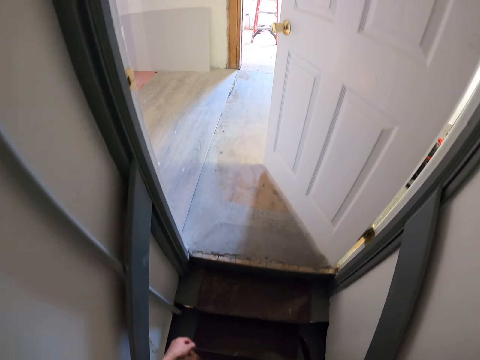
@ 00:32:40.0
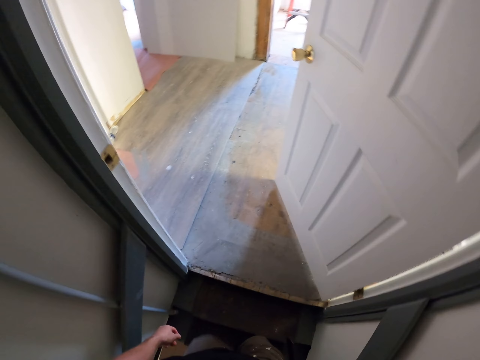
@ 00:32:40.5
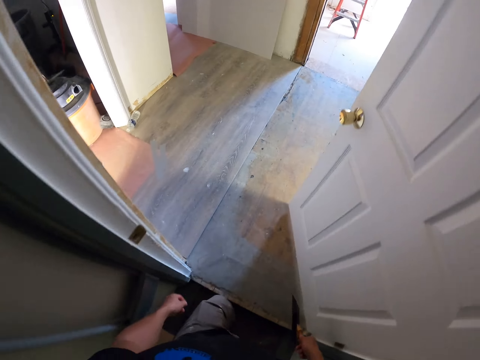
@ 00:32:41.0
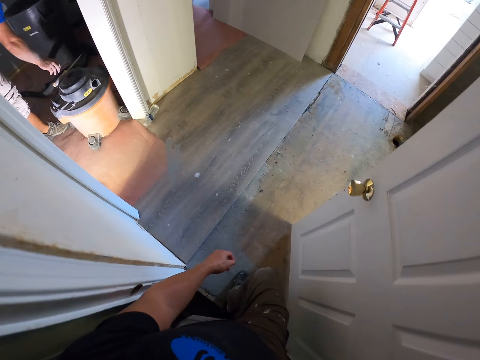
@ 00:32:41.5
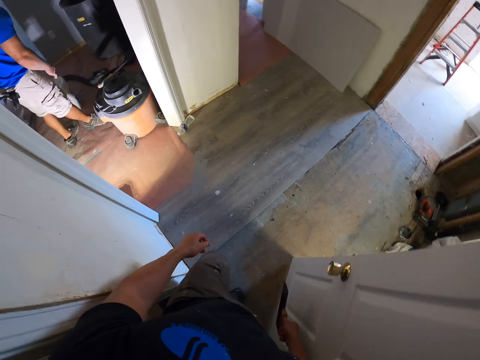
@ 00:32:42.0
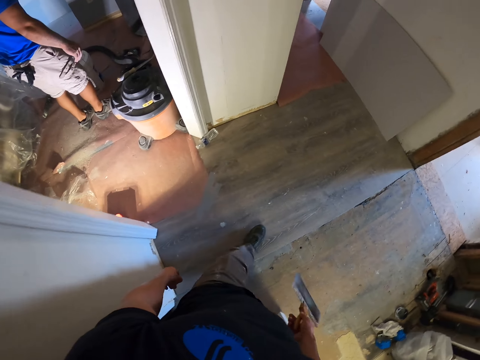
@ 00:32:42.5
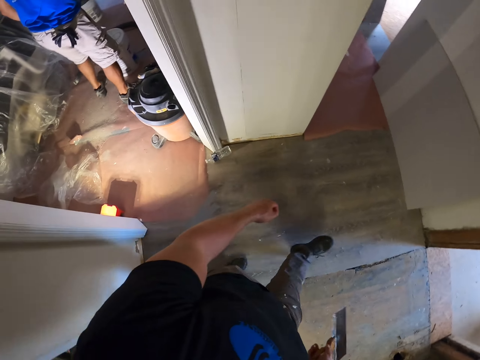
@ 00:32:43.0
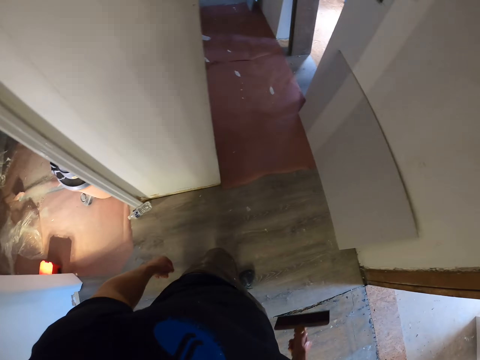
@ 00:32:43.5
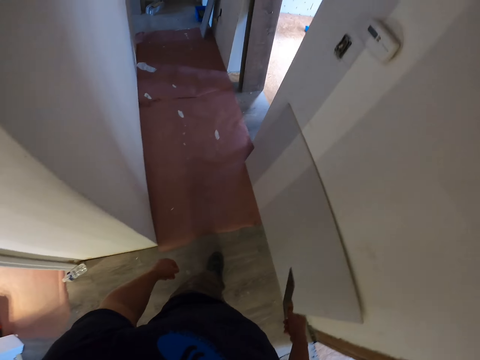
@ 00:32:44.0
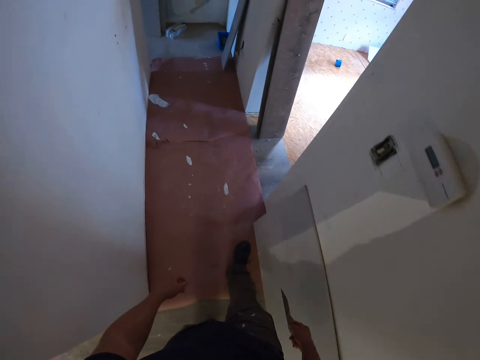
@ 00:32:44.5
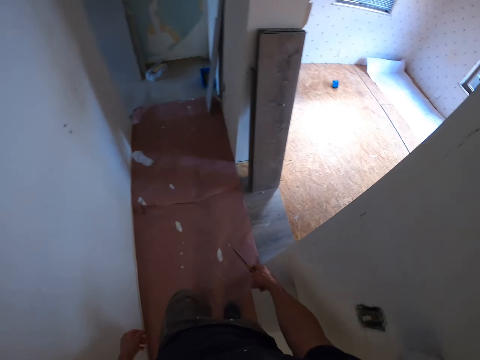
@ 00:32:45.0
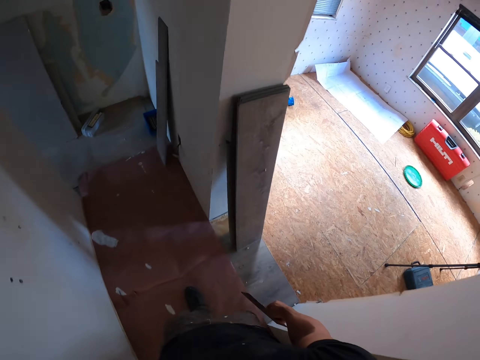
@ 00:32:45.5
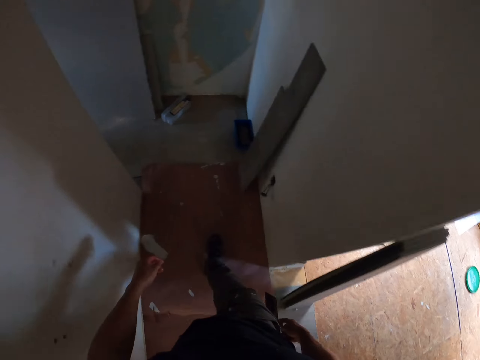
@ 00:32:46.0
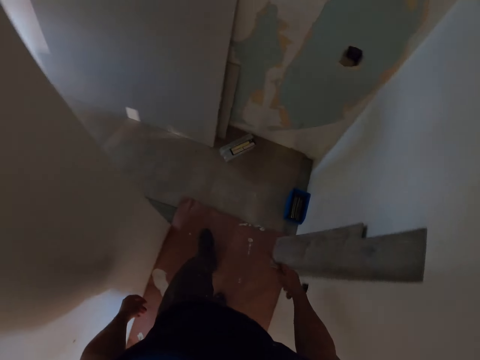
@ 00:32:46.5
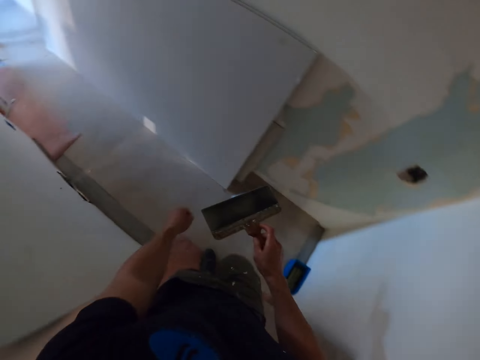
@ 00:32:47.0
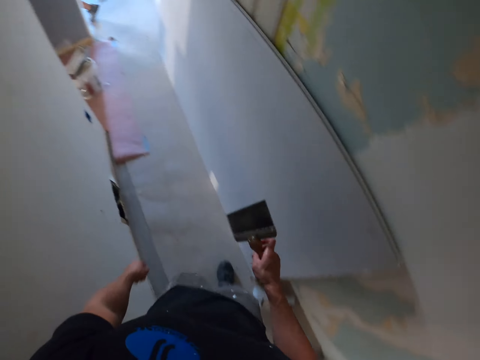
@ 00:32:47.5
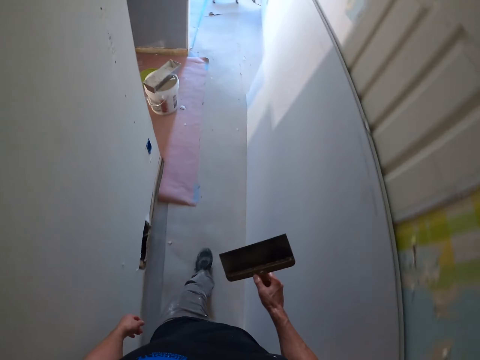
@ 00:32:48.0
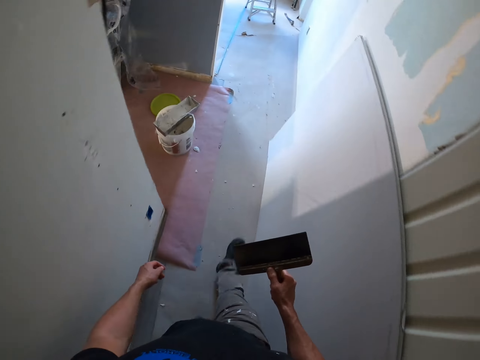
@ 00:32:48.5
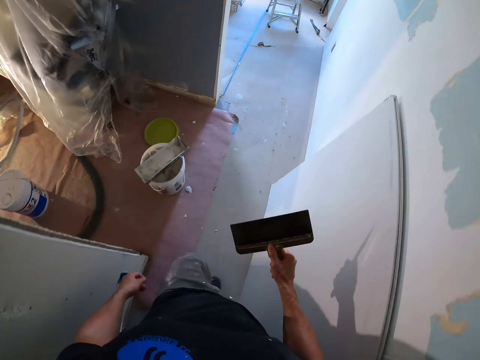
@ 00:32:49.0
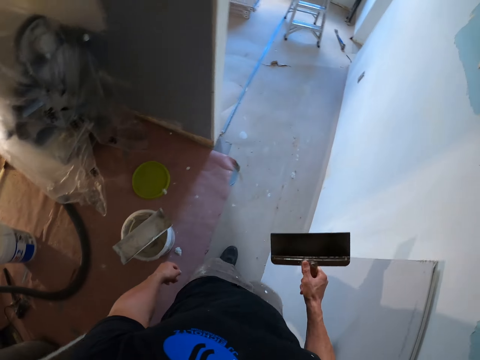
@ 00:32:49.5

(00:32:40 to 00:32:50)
The camera wearer walks around the apartment.

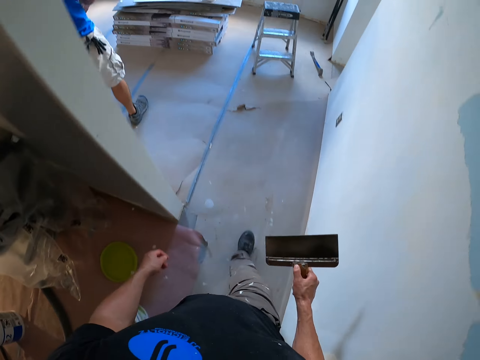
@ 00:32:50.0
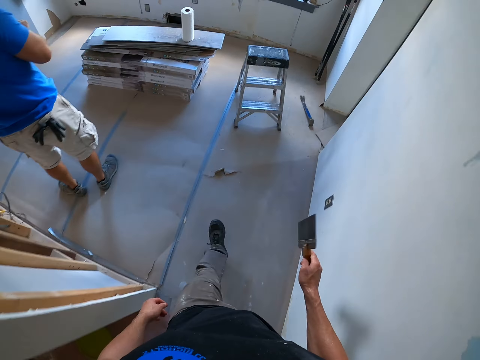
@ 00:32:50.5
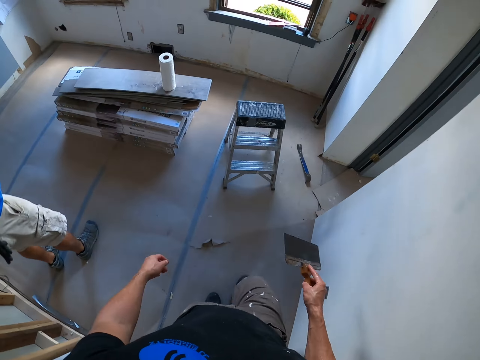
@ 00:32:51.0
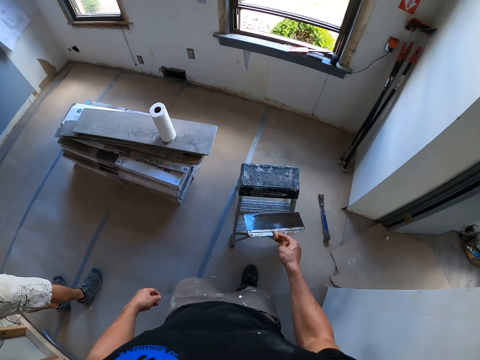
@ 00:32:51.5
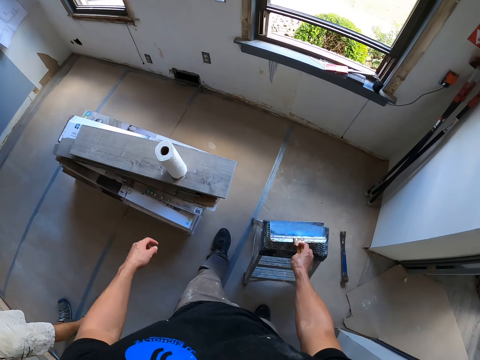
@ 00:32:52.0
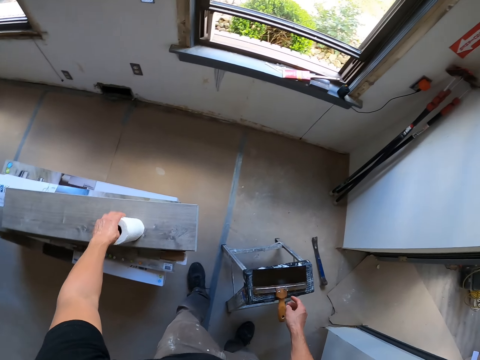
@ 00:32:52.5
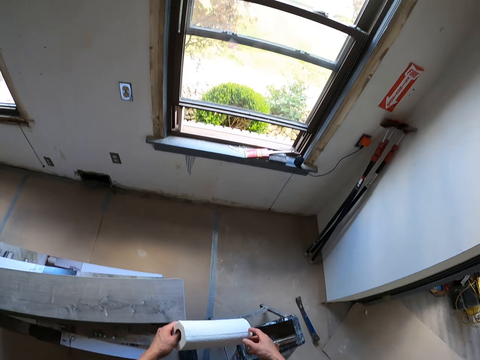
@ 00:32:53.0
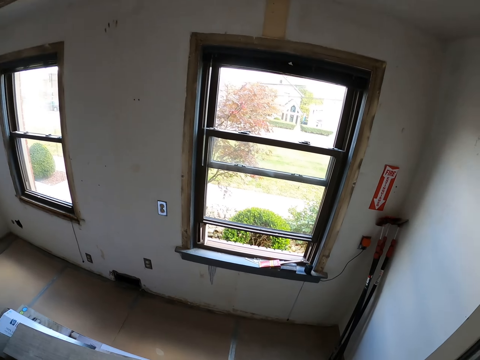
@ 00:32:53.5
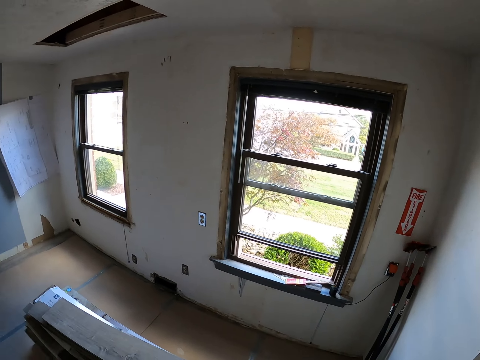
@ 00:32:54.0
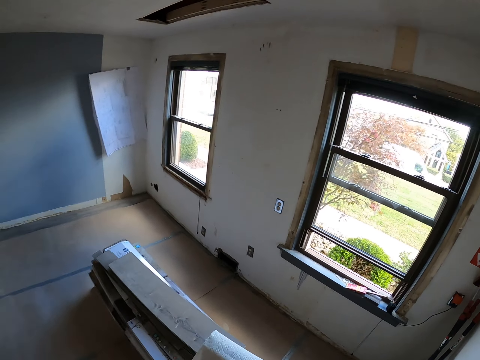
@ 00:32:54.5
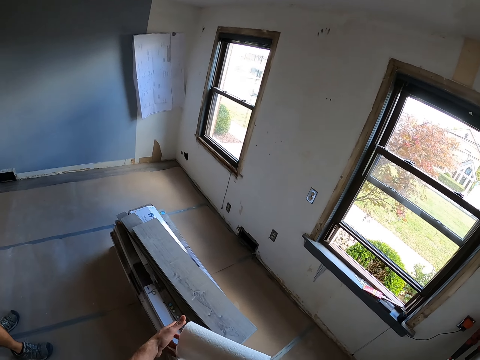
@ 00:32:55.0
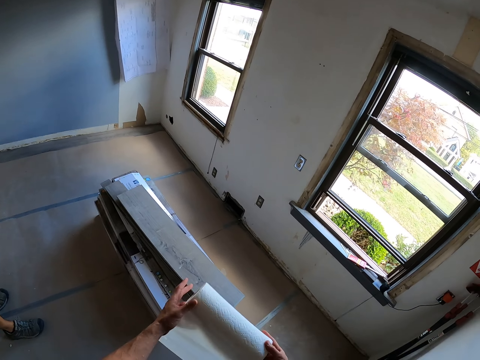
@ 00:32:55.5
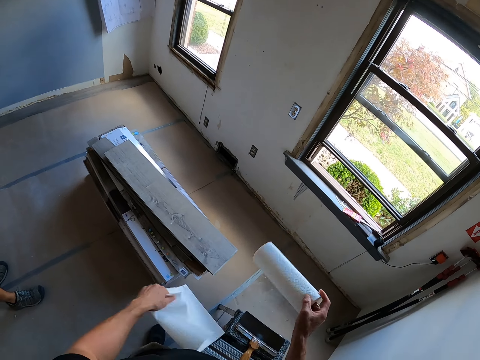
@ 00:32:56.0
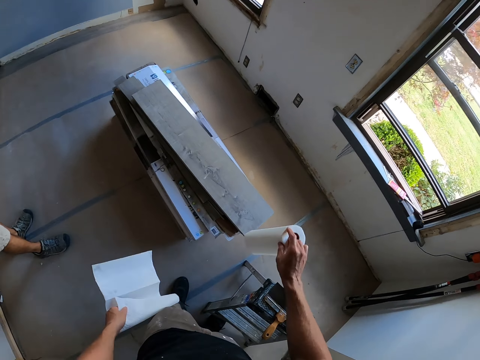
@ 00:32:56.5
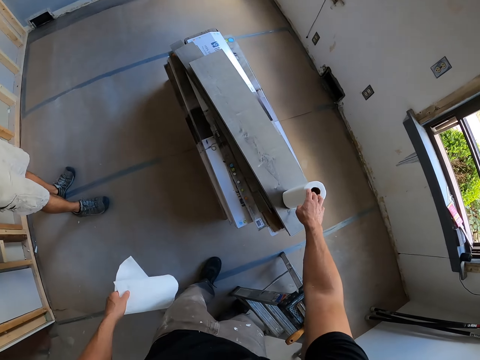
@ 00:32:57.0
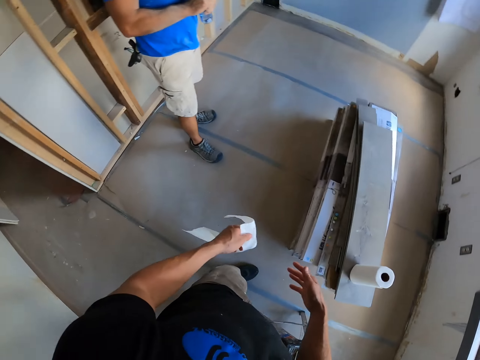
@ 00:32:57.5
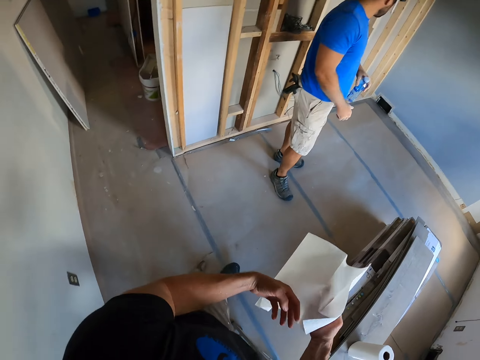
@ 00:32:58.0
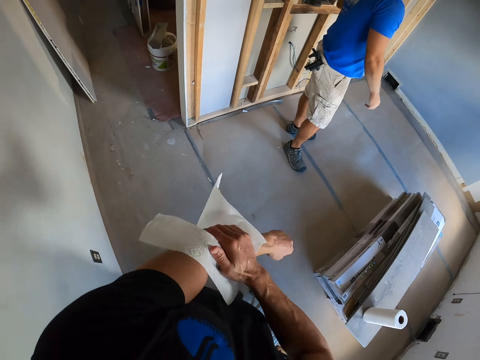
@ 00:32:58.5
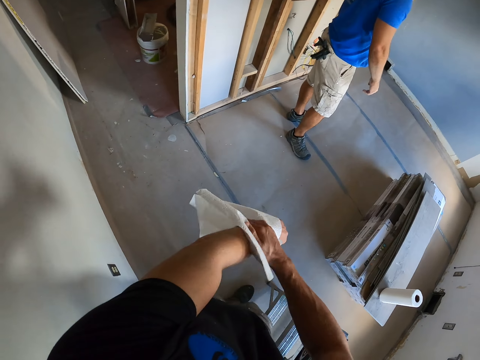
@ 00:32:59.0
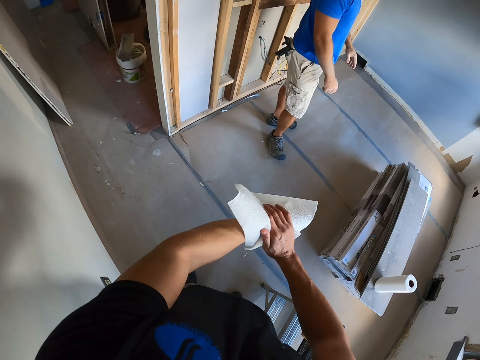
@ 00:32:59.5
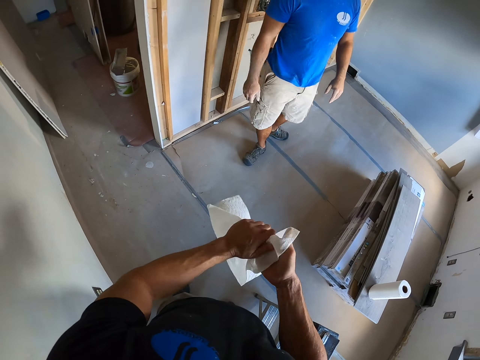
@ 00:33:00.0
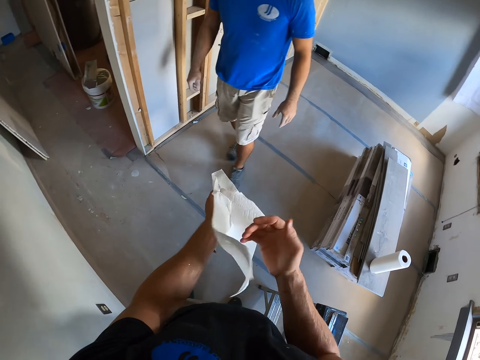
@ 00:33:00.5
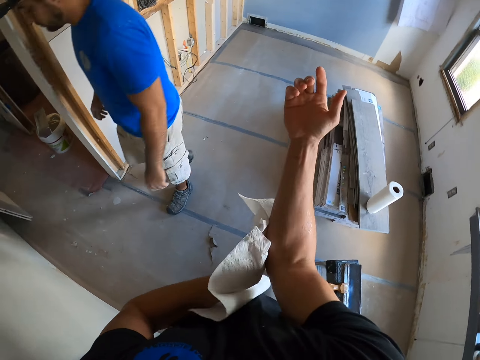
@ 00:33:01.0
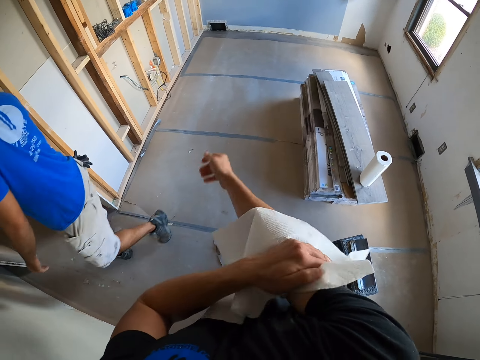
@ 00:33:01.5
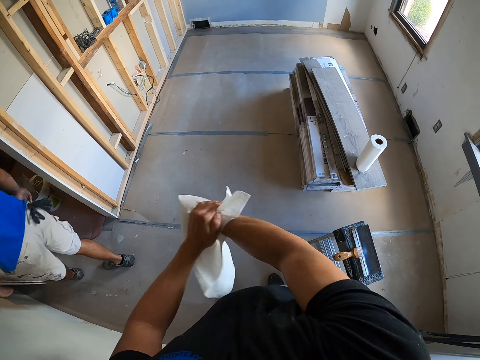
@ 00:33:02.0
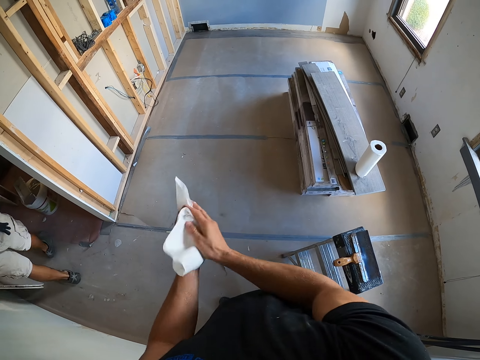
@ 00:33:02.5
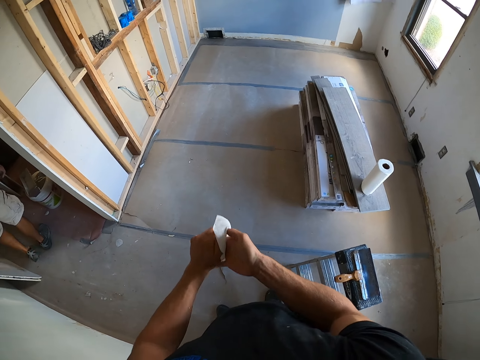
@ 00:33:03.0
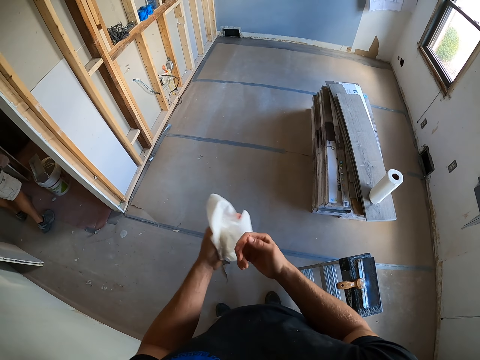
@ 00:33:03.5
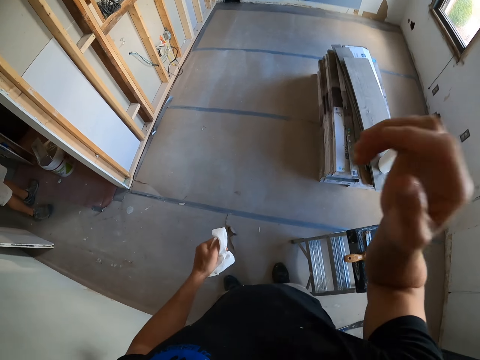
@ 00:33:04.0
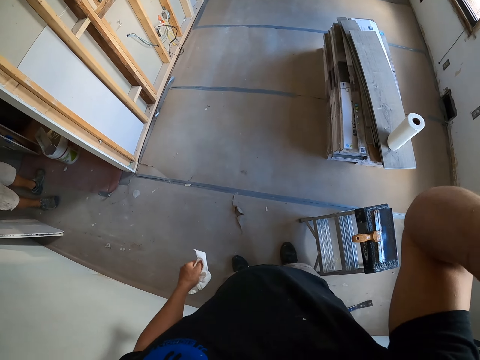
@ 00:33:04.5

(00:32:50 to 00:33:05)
The camera wearer puts the paint remover on the stand with the right hand. They pick up the tissue or wipe with the left hand. They look around the apartment. They pull the wipe. They cut the tissue with the left hand. They put the tissue on the wood with the right hand. They pass the tissue to the right hand. They wipe the left hand with the tissue. They wipe the right hand with the tissue. They wipe the hands with the tissue. They raise the right hand.
